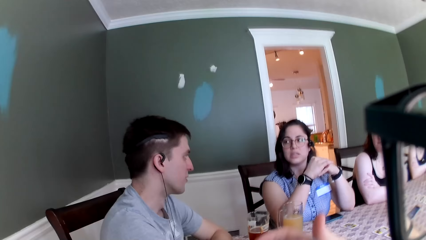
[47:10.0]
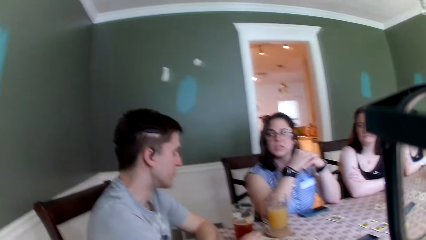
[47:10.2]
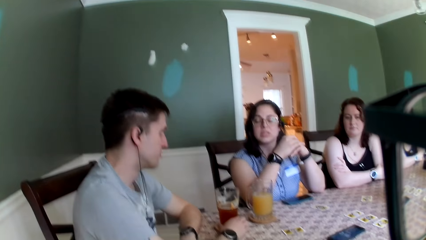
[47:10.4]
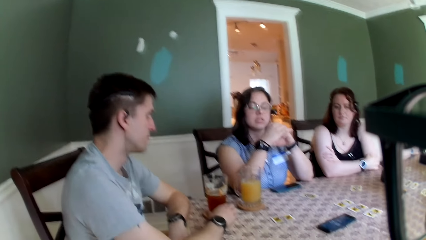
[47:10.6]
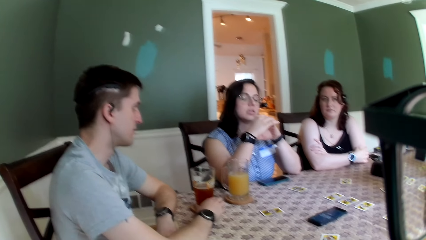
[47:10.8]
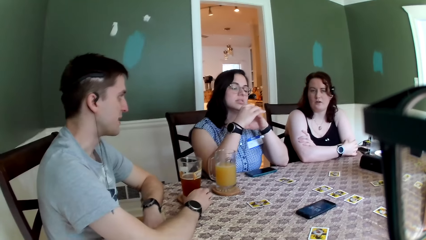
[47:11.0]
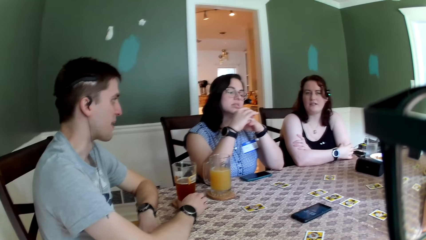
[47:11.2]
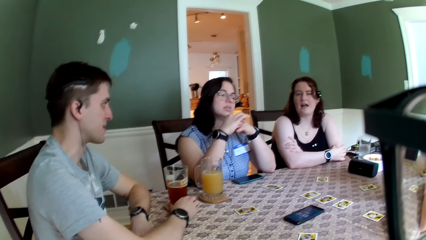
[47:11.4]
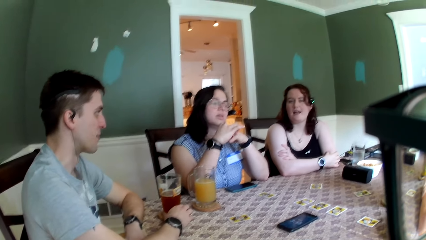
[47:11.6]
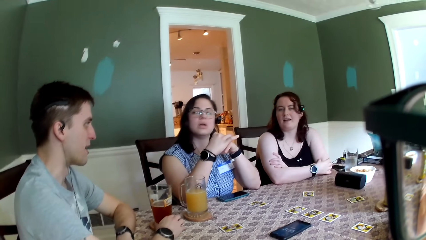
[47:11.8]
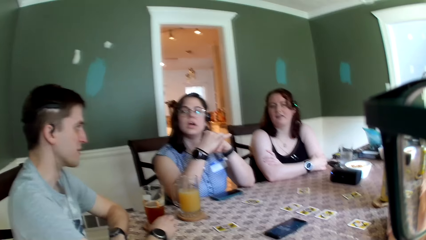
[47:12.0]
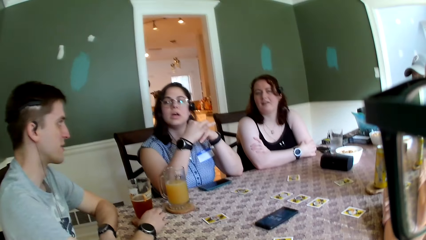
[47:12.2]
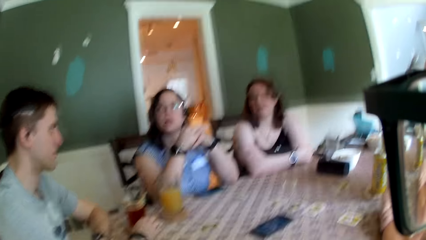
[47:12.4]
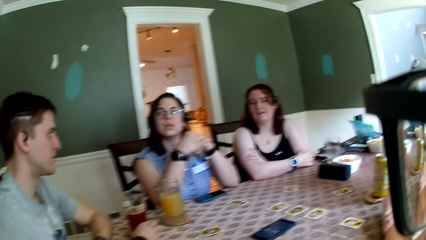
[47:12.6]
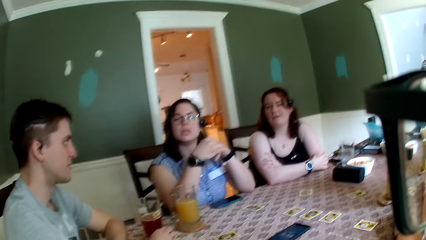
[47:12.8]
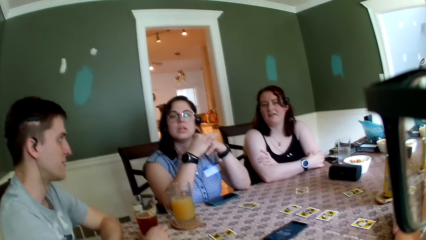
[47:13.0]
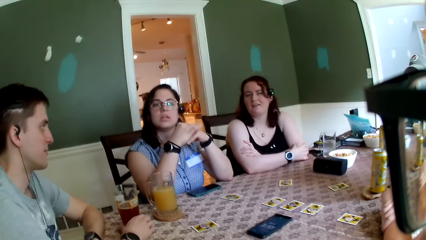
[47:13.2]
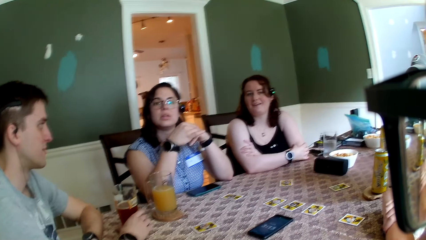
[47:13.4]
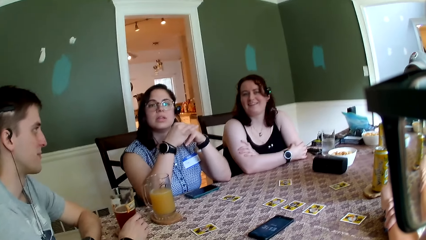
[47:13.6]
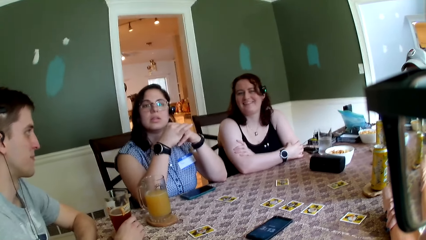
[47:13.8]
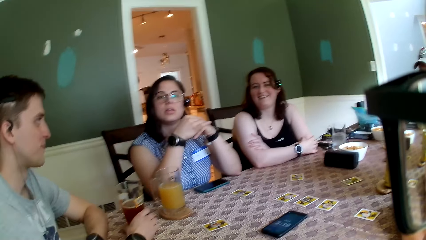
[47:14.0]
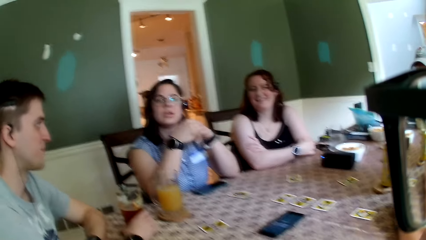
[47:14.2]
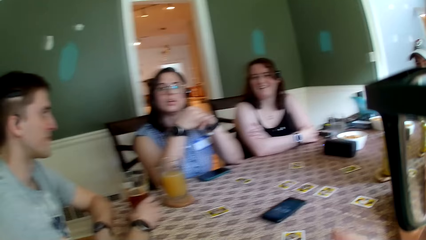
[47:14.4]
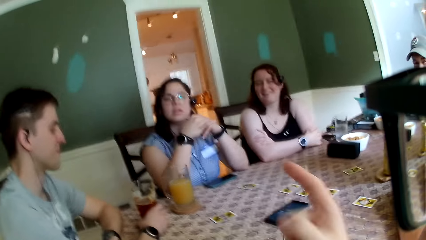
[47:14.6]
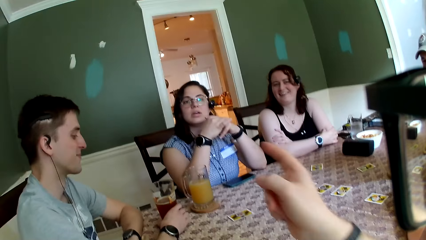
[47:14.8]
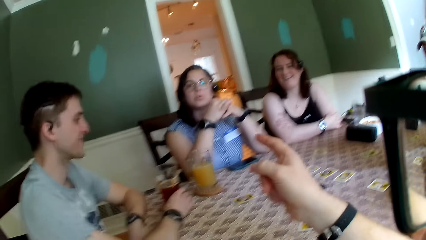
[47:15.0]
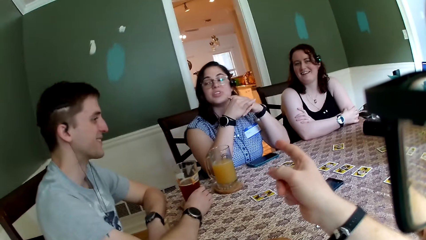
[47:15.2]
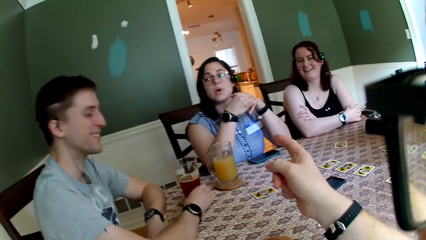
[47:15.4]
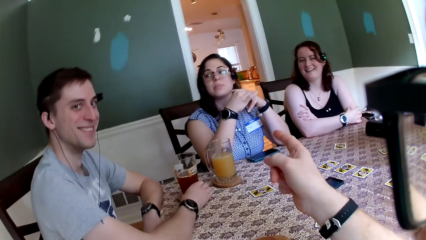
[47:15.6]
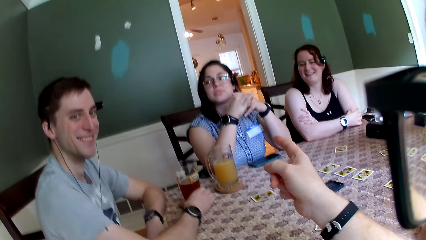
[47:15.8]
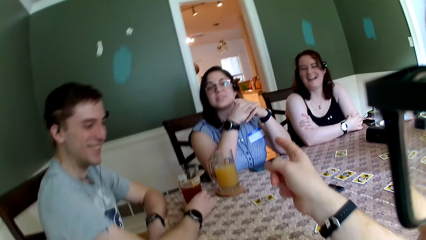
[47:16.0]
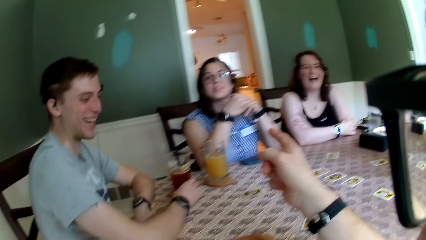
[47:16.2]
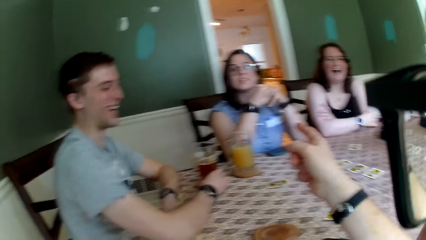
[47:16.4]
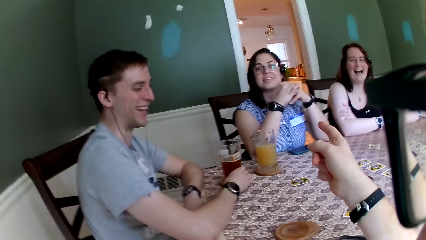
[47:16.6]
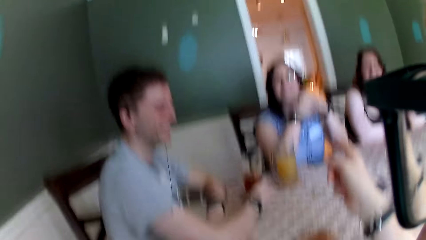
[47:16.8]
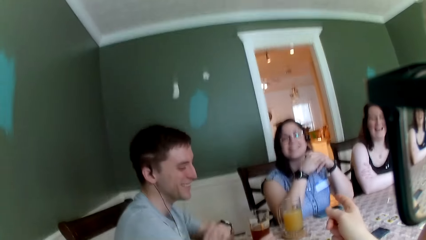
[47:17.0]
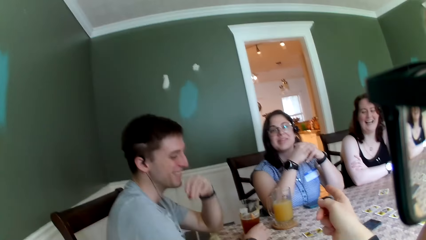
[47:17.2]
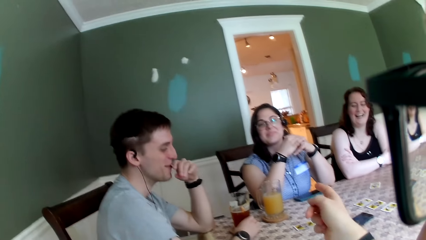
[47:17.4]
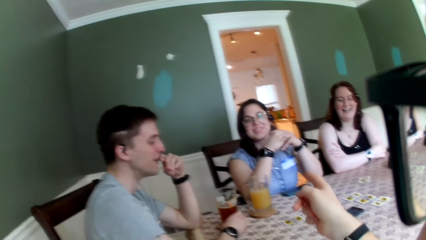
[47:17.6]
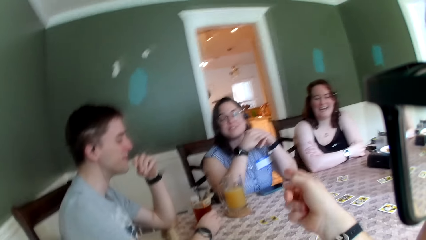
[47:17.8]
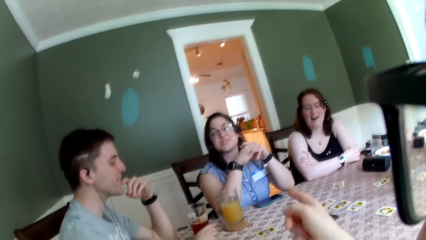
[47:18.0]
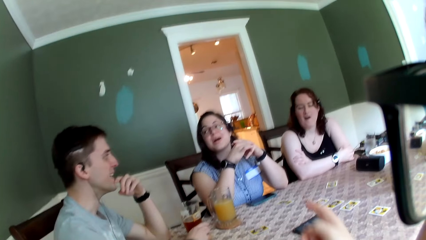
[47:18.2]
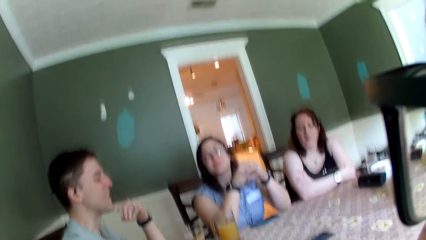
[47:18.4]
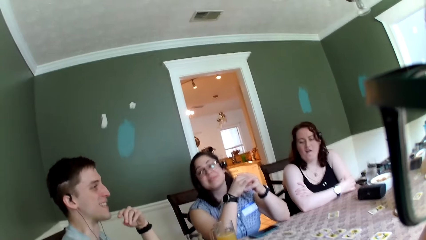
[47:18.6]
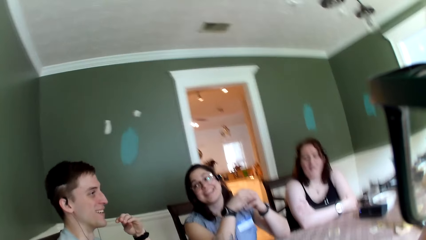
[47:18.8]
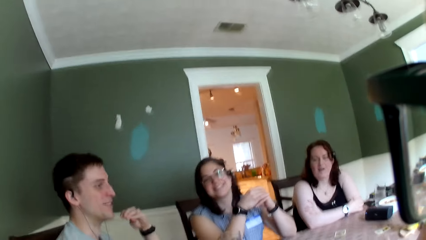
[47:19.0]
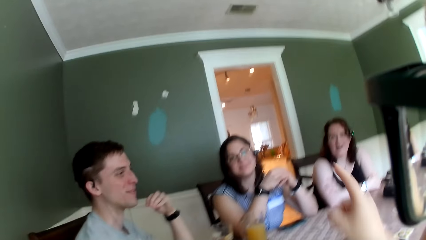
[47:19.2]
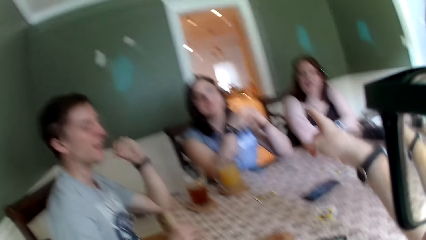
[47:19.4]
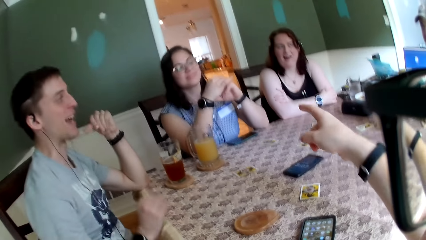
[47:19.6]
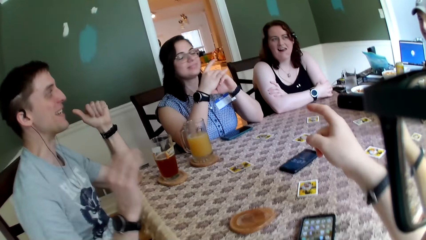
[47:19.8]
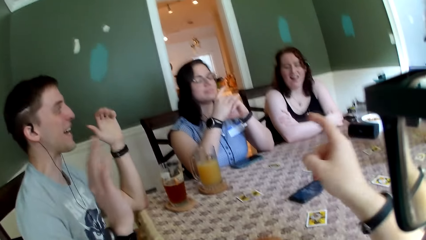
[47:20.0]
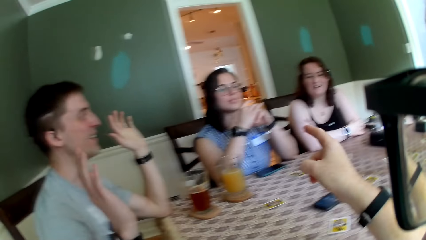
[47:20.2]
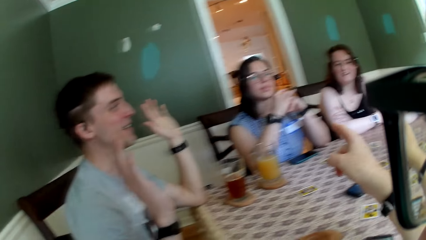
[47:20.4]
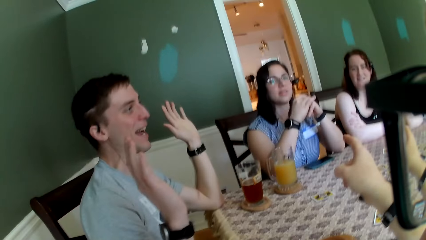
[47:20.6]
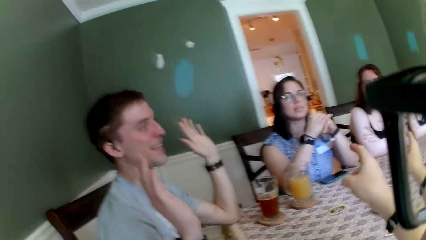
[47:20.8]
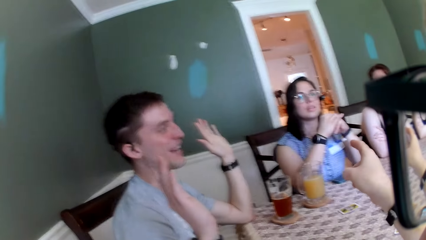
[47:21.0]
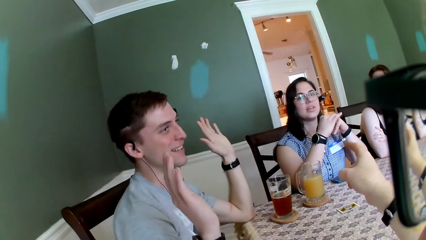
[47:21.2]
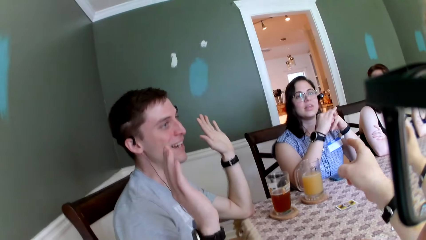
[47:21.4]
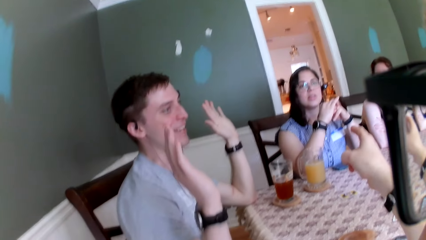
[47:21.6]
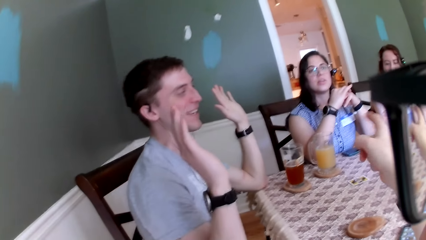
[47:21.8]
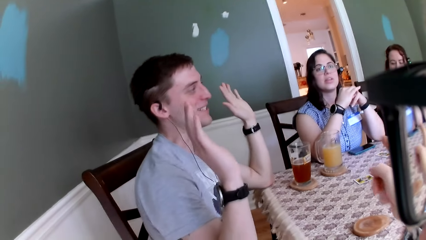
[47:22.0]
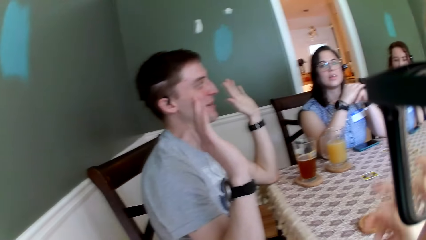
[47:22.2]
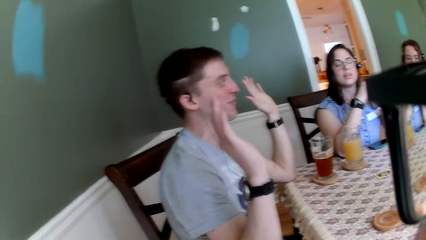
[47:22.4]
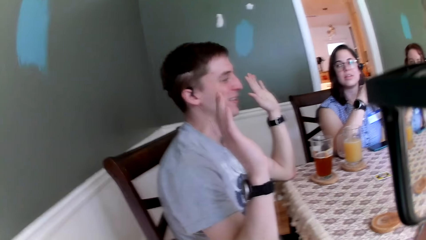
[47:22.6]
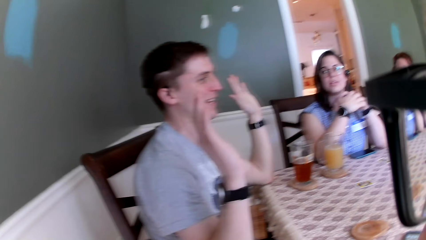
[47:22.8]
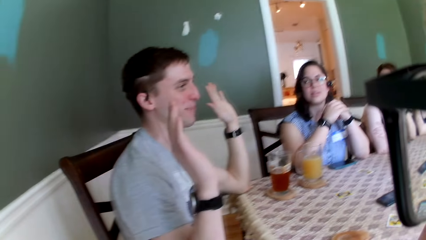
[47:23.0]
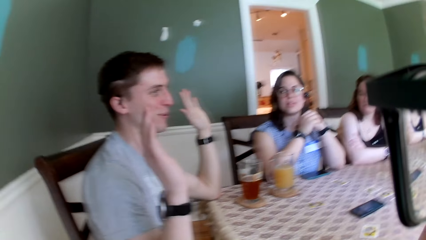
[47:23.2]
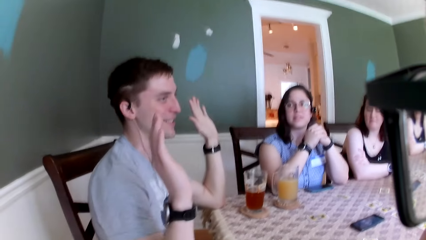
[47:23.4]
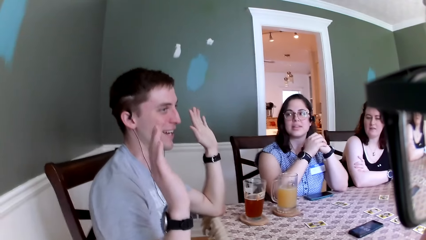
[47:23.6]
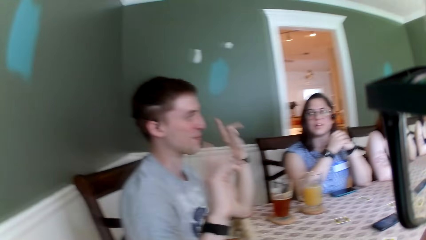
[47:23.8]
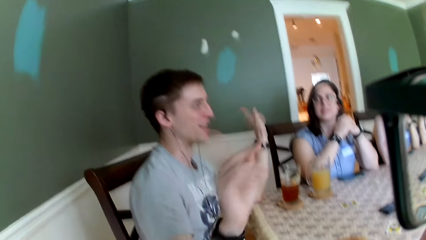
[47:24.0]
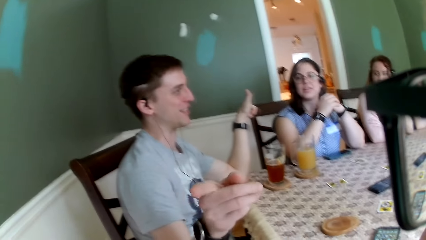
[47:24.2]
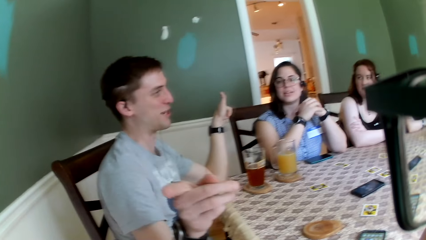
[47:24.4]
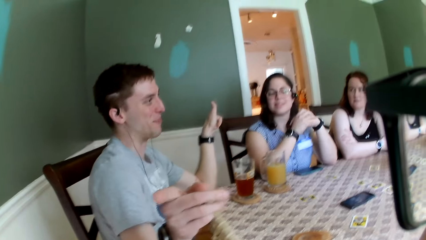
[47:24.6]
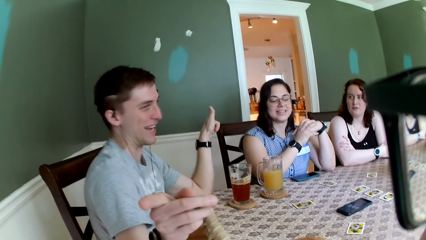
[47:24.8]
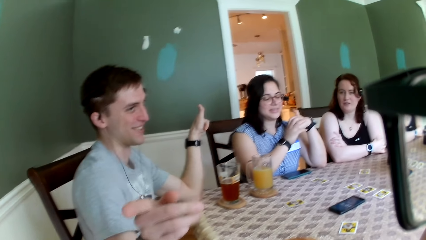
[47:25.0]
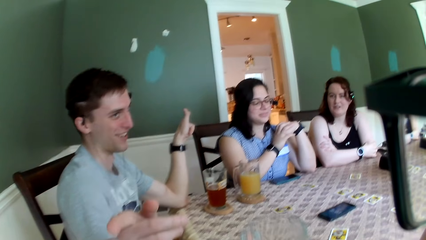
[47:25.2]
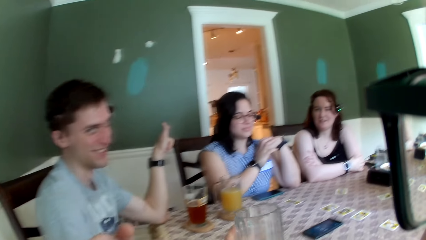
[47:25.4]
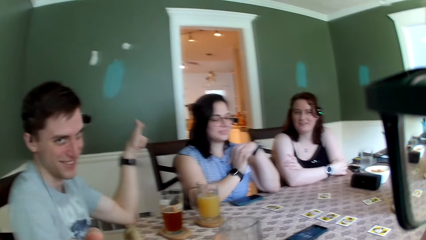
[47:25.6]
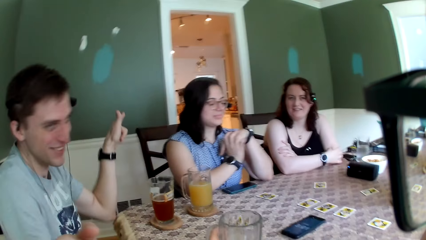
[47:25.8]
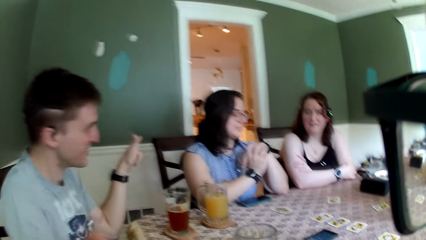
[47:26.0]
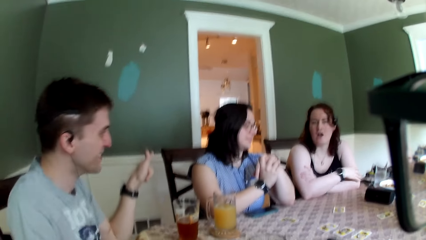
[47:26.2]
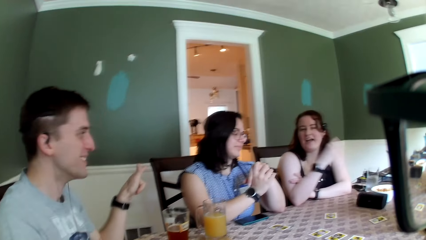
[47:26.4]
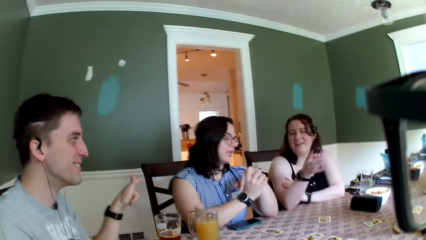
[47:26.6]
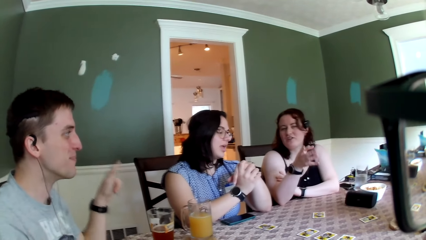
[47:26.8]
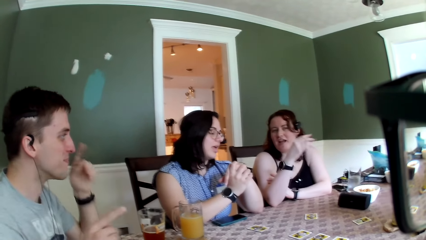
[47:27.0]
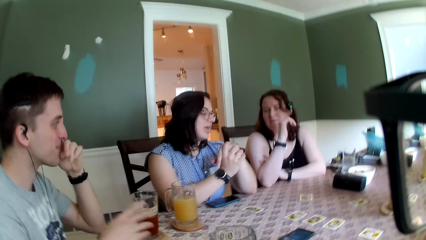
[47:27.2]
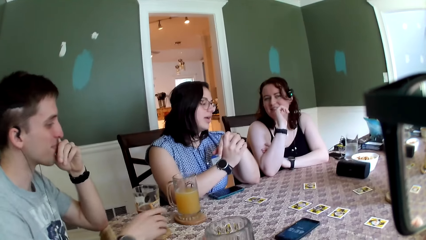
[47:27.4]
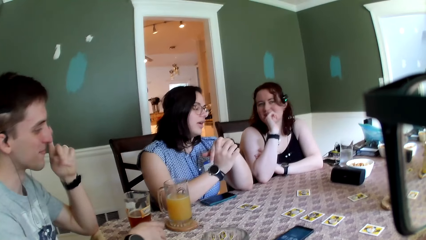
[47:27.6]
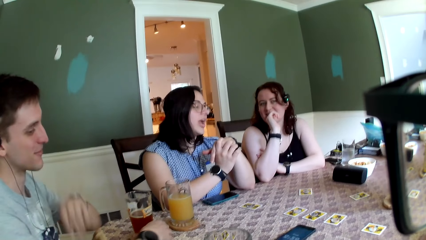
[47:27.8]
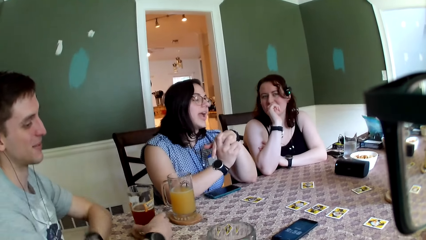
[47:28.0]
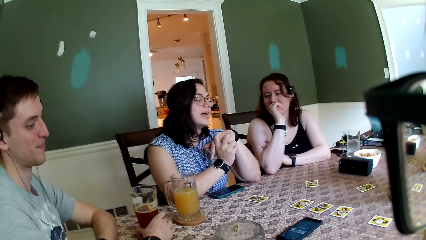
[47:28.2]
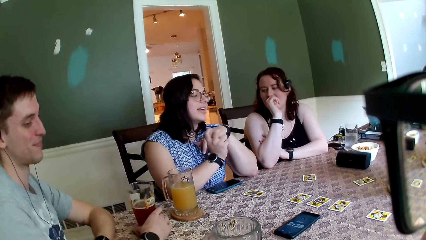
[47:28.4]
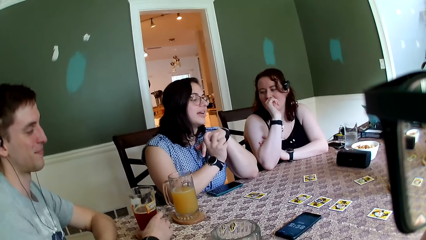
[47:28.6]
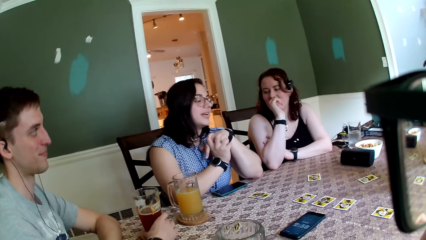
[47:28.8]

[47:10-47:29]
The camera wearer picks up a cup with both hands. He points at a woman with his right hand. He converses with a man, the woman and another woman. The man converses with the group of people. The man points to the first woman with his left hand. The man points to the camera wearer with his right hand. The camera wearer drops the cup on the table with his left hand.
